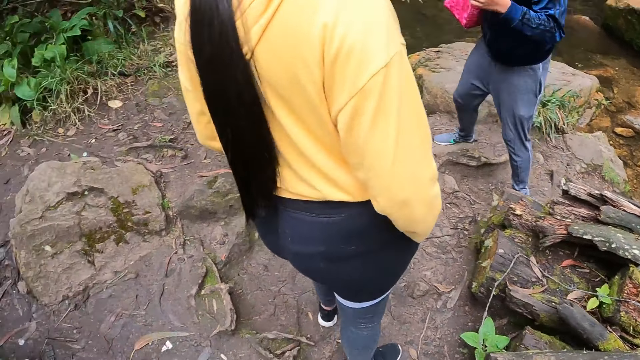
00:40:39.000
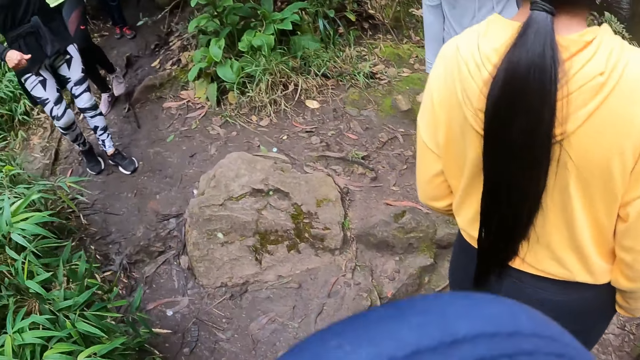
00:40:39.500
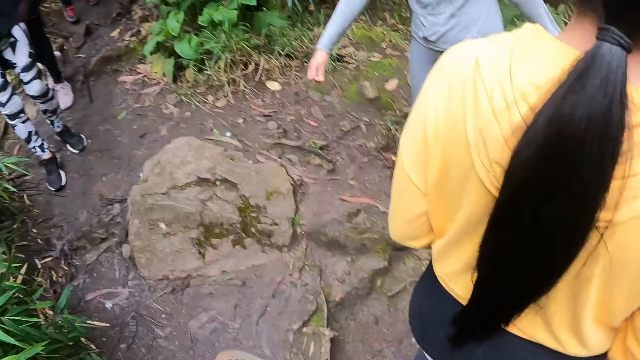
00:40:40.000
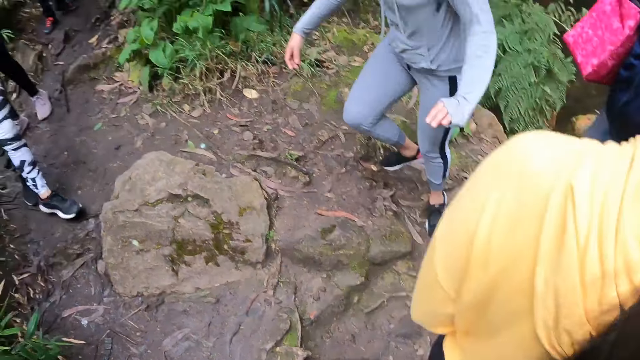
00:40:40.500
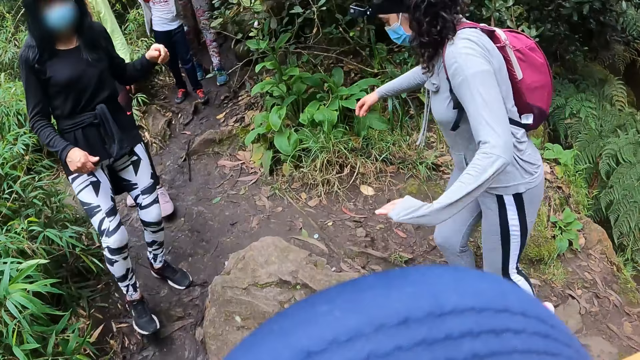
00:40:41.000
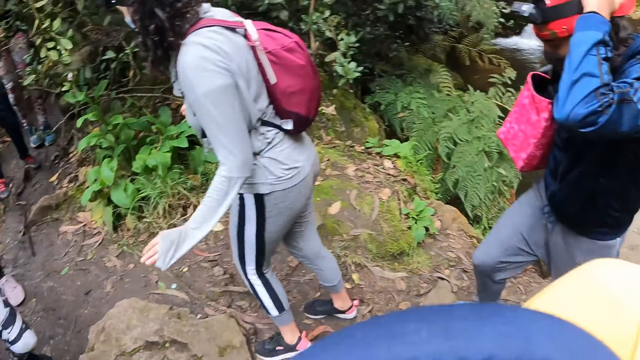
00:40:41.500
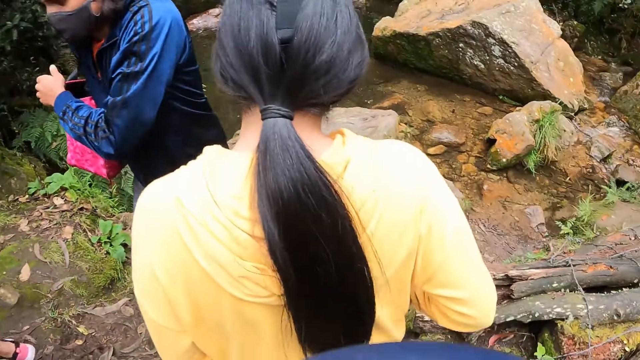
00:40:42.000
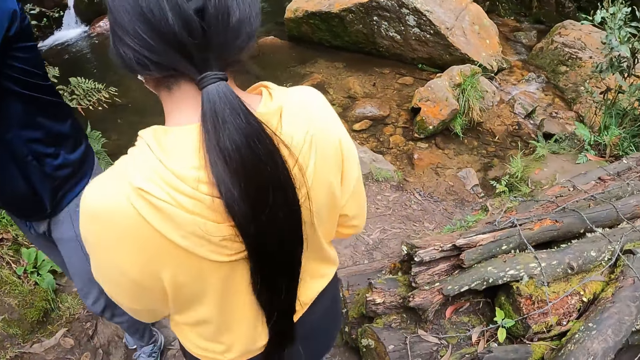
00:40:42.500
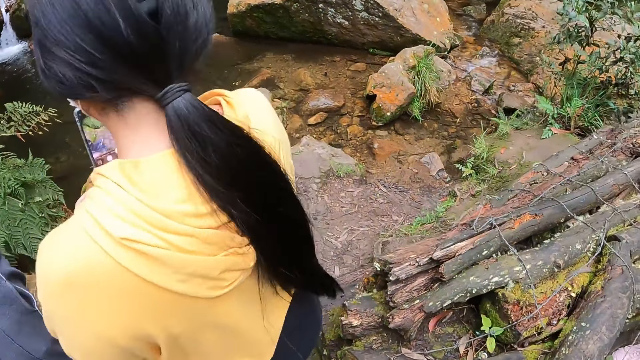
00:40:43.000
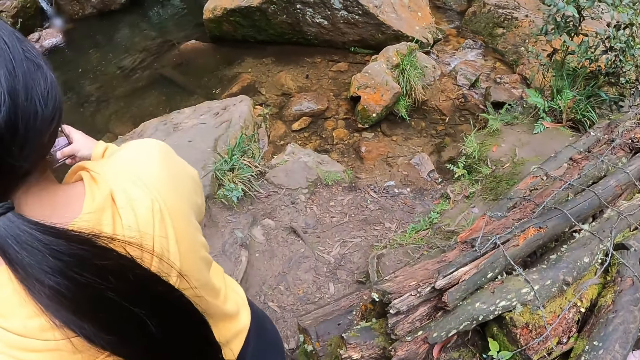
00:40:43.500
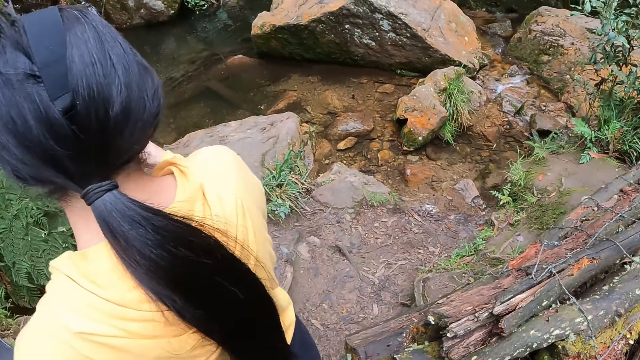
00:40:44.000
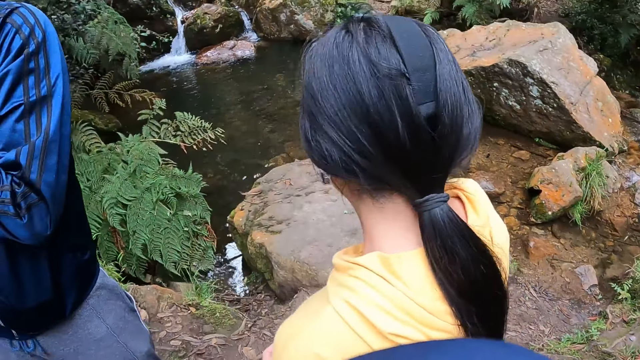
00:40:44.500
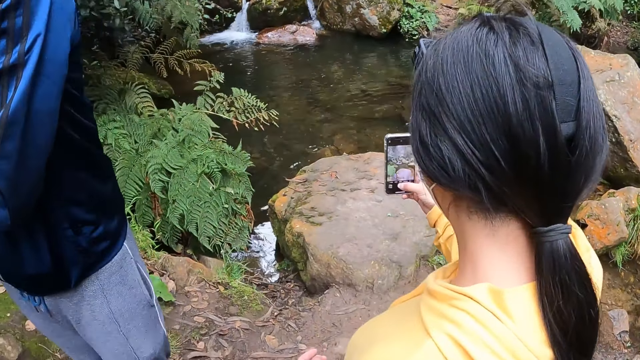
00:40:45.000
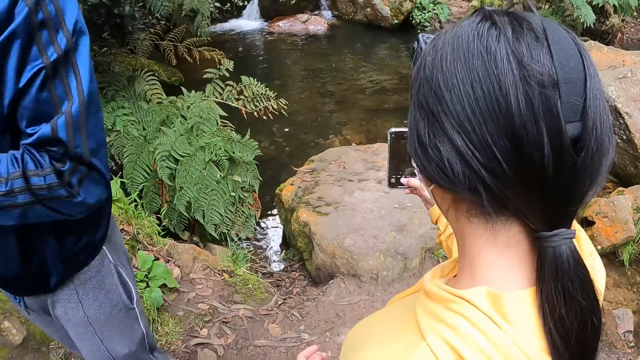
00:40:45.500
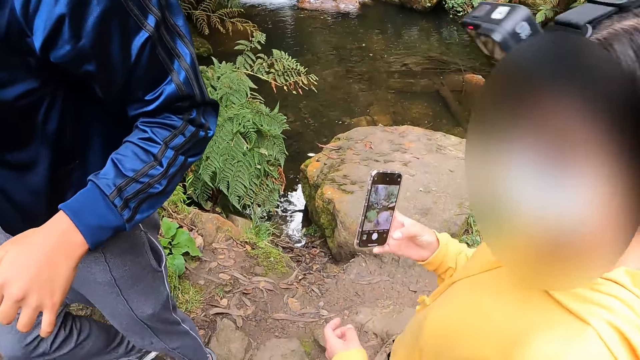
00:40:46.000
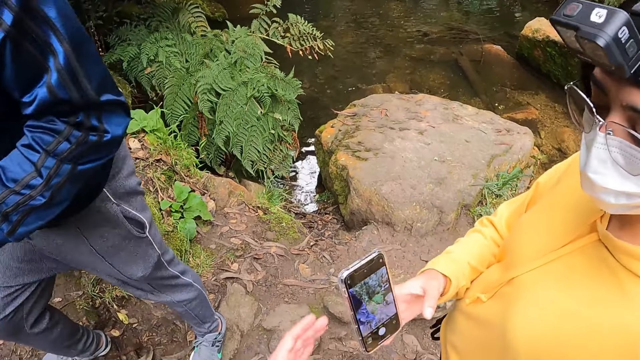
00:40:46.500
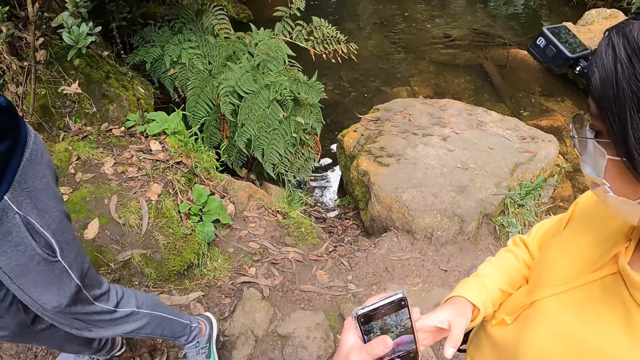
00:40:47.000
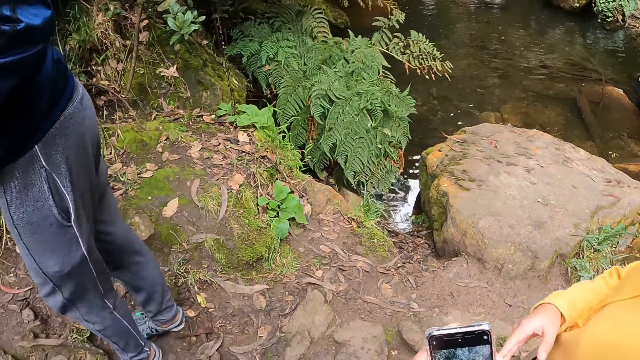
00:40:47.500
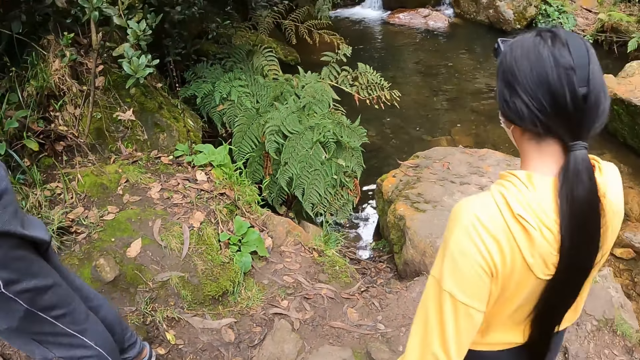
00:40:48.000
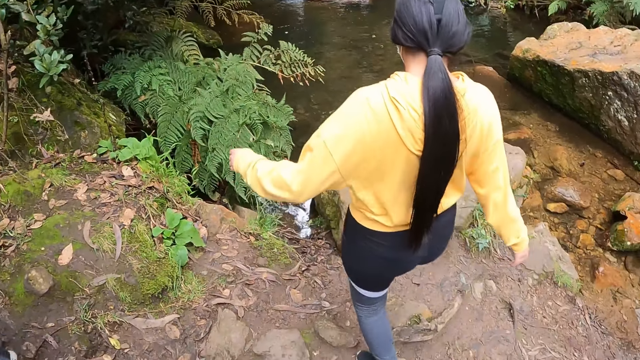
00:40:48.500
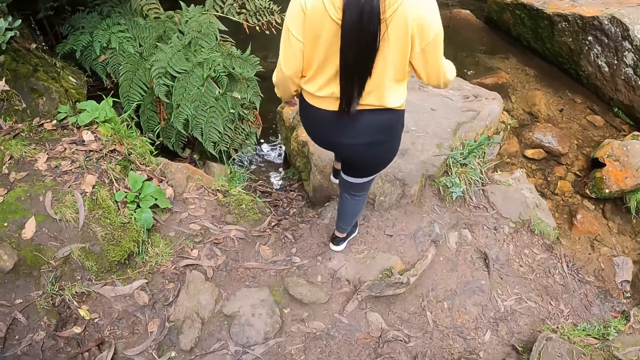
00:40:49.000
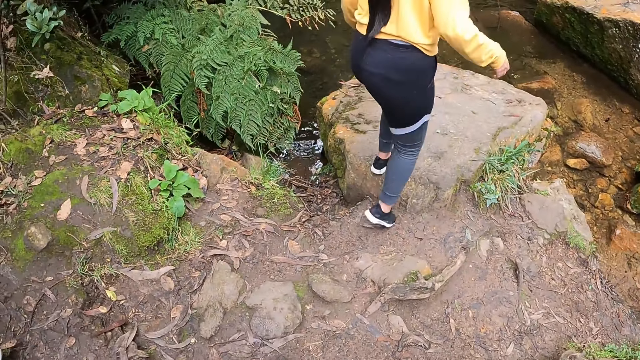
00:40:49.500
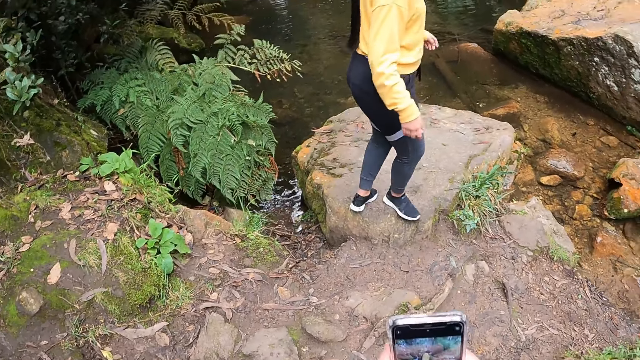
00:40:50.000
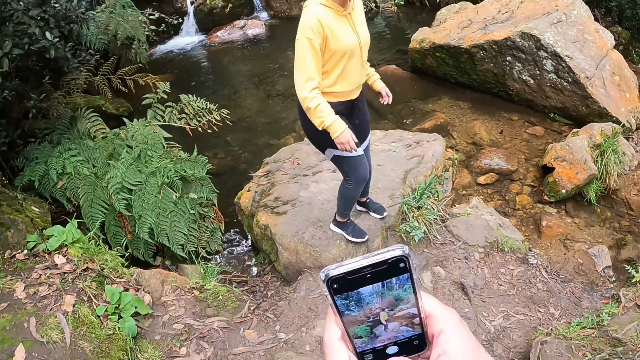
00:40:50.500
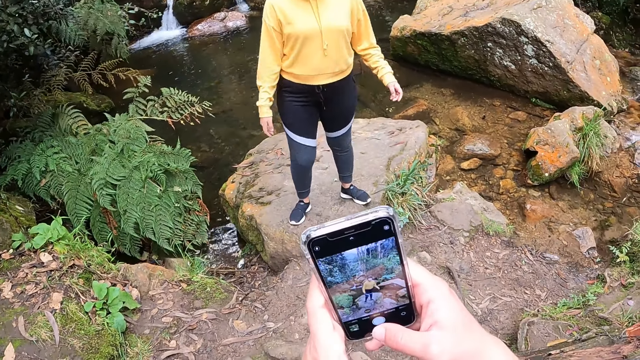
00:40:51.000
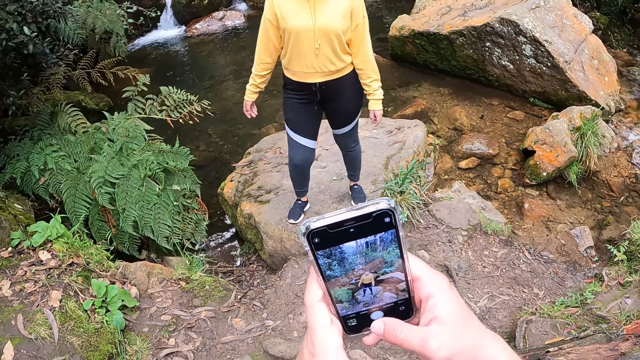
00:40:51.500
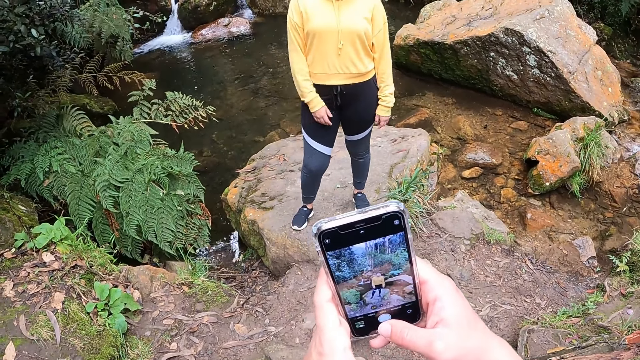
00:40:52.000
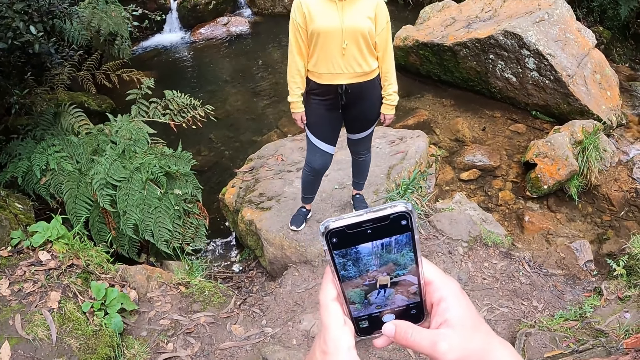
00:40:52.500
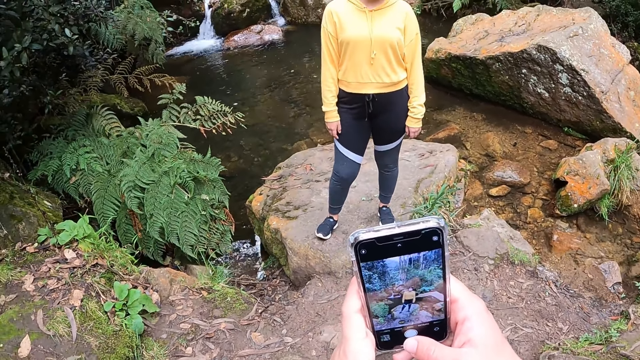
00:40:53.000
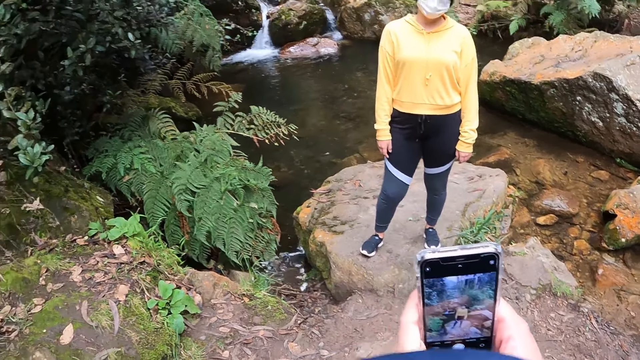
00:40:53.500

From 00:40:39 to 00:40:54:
The woman touches her head with her left hand. Another woman raises up the phone in her right hand. A third woman passes the phone in her right hand to the camera wearer's left hand. The third woman walks onto a rock. The camera wearer interacts with the phone in his hands with both hands. He takes a photo of the third woman with the phone.

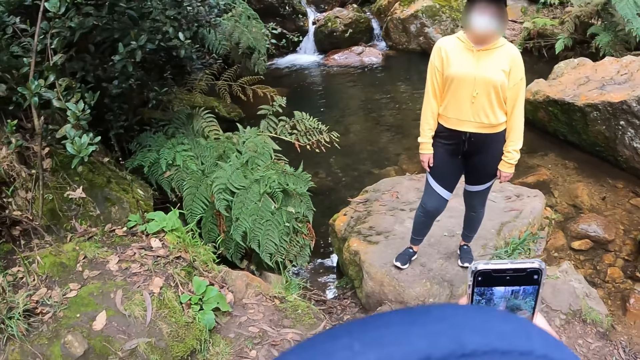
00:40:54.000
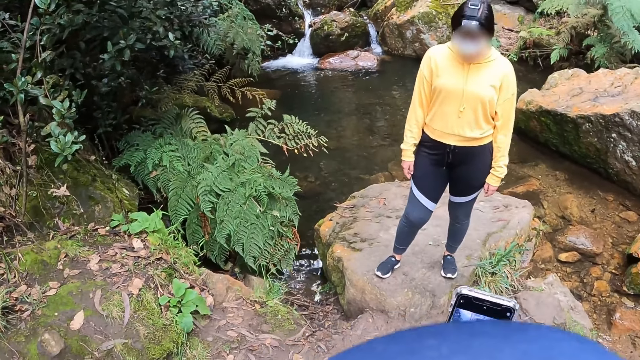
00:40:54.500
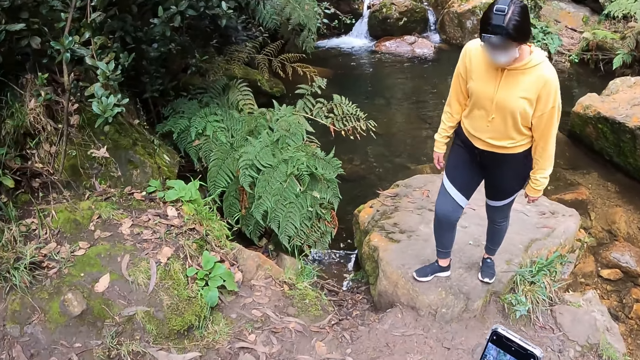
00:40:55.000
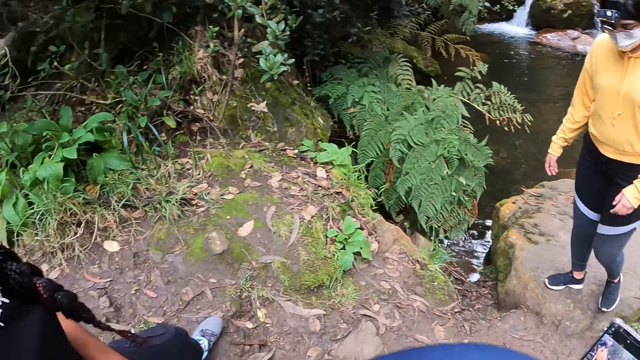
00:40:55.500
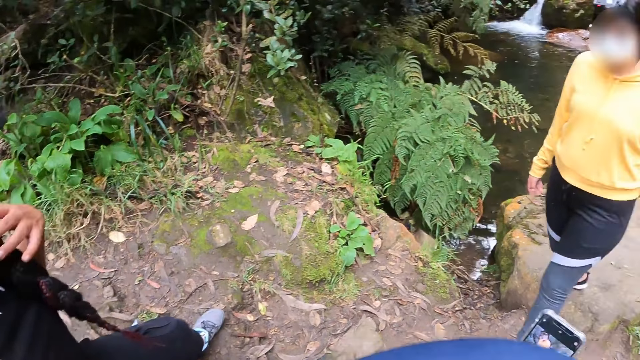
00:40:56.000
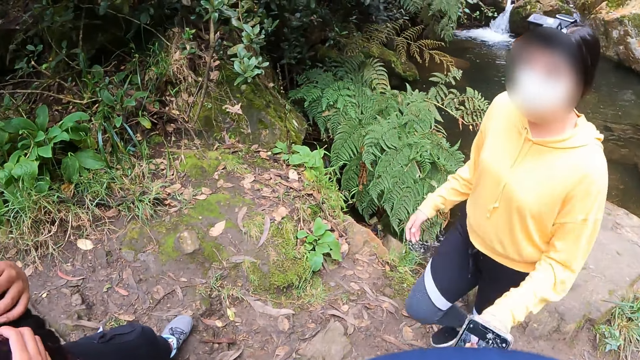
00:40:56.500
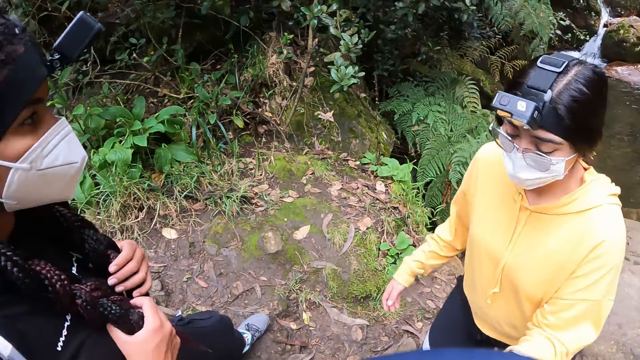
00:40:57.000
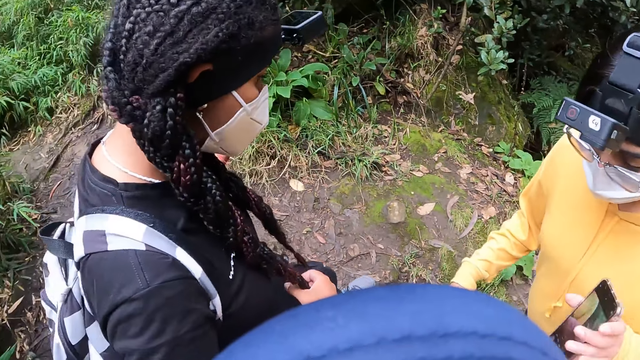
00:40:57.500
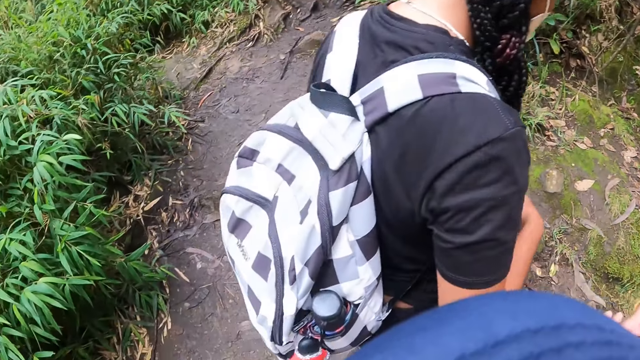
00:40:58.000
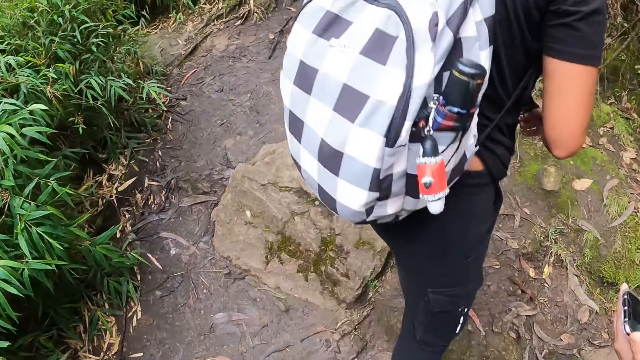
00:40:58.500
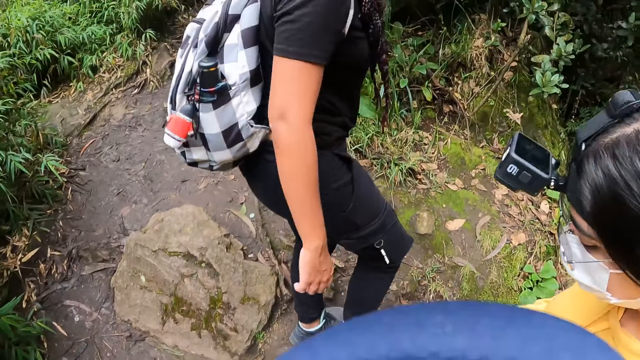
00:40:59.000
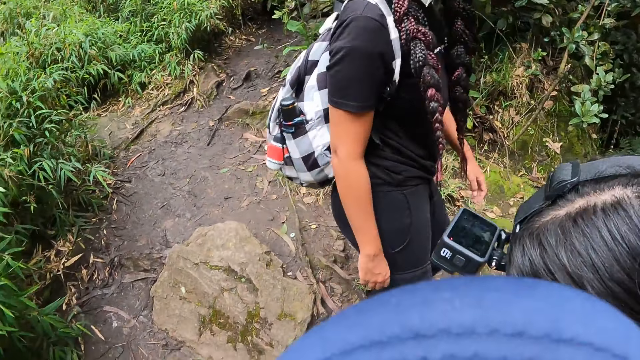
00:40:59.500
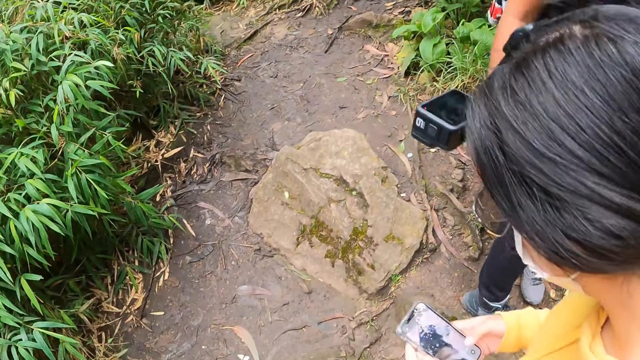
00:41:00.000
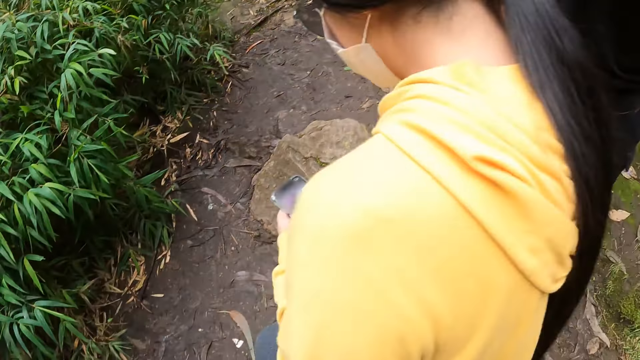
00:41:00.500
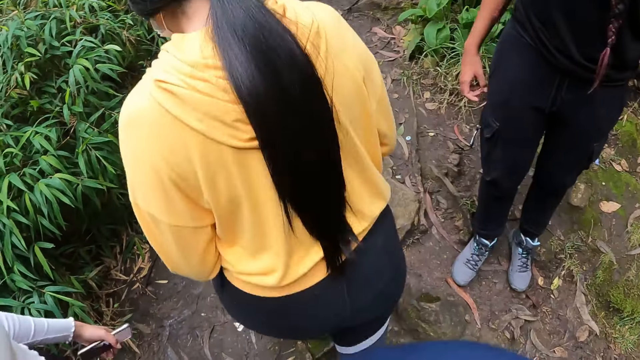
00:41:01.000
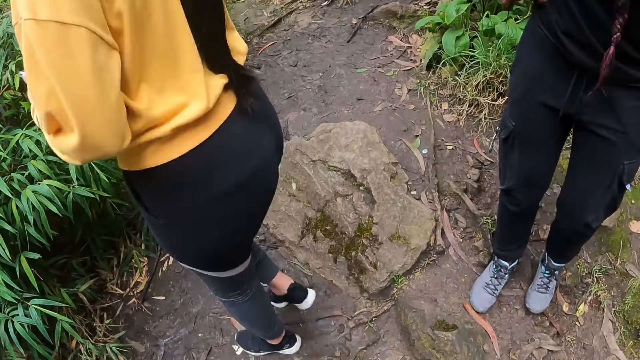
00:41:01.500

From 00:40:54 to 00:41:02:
The woman walks onto the muddy pathway. Another woman fiddles with her hair with both hands. The first woman takes the phone with her left hand from the camera wearer's right hand. The first woman holds the phone with both hands. She interacts with the phone in her hands with both hands.
